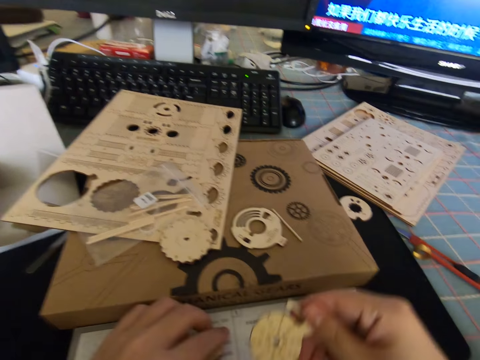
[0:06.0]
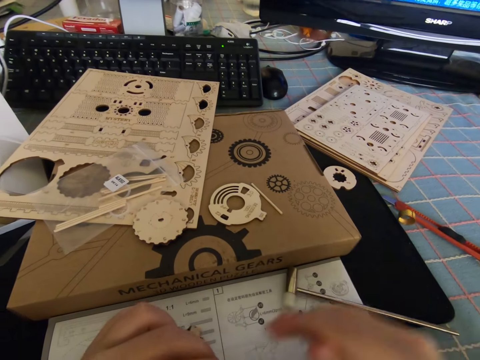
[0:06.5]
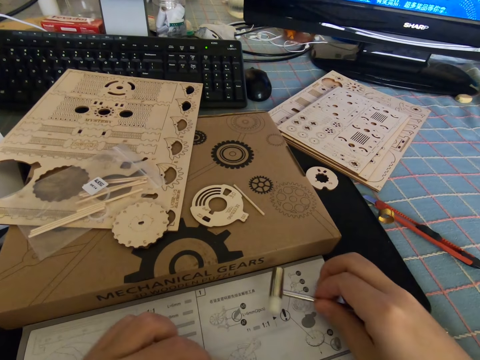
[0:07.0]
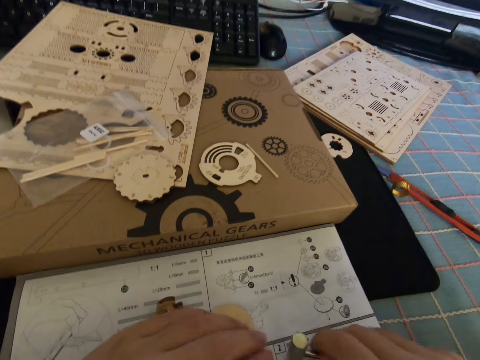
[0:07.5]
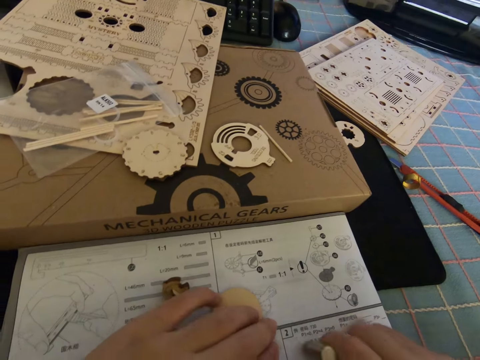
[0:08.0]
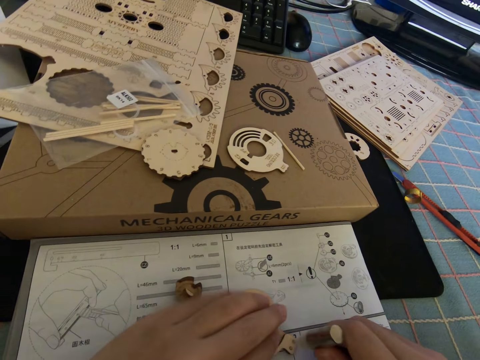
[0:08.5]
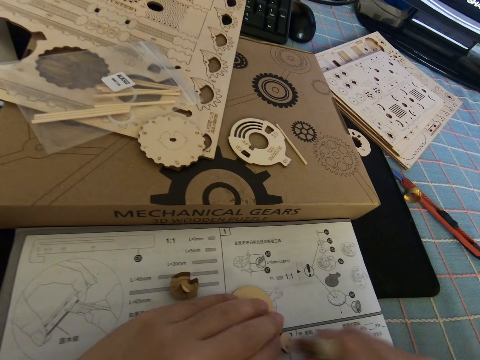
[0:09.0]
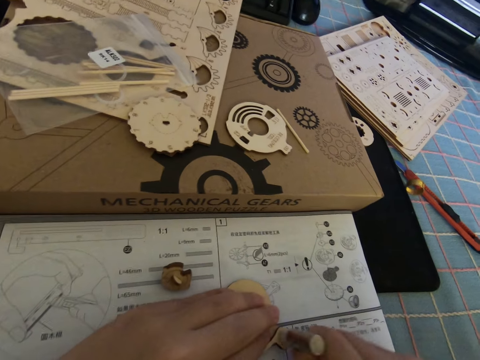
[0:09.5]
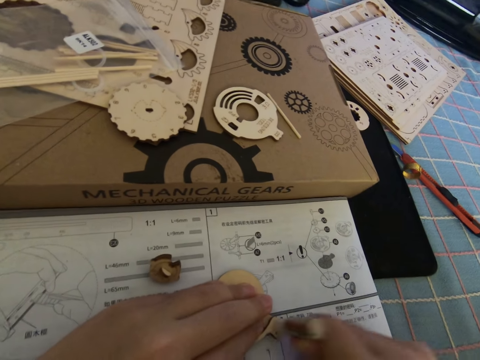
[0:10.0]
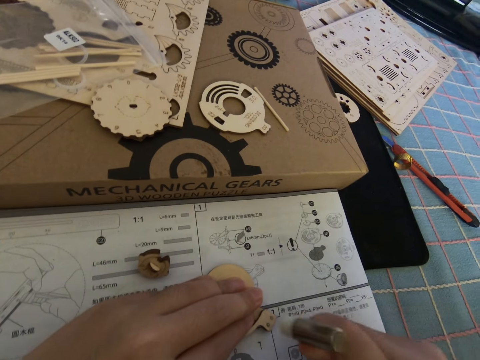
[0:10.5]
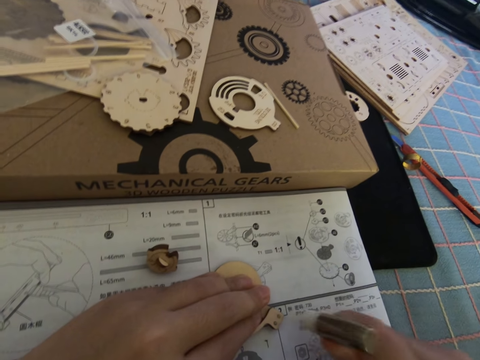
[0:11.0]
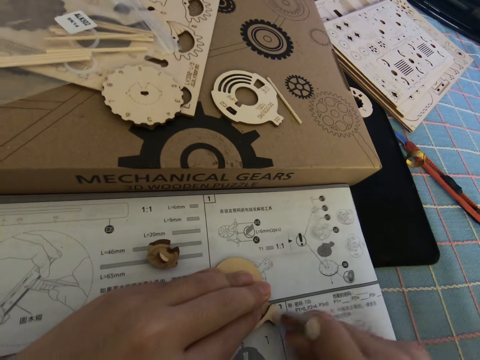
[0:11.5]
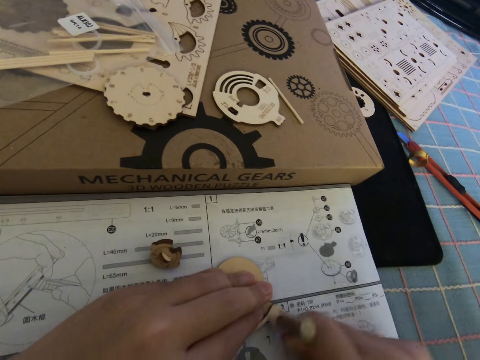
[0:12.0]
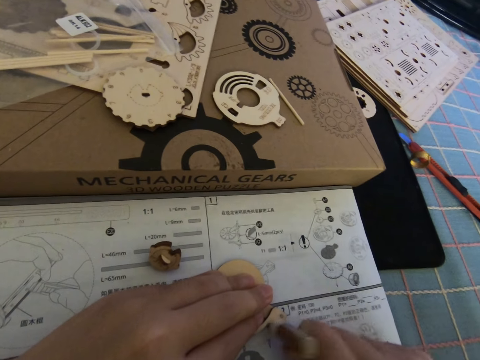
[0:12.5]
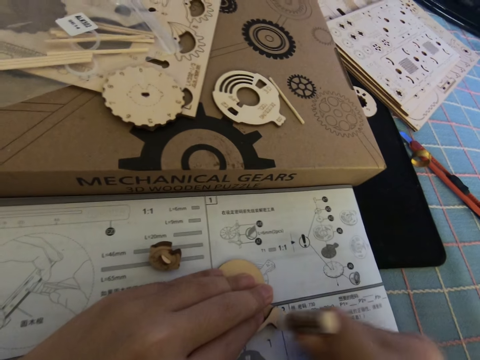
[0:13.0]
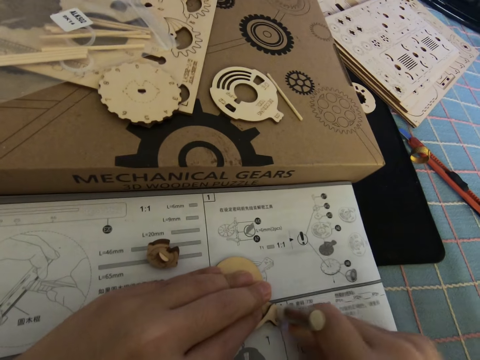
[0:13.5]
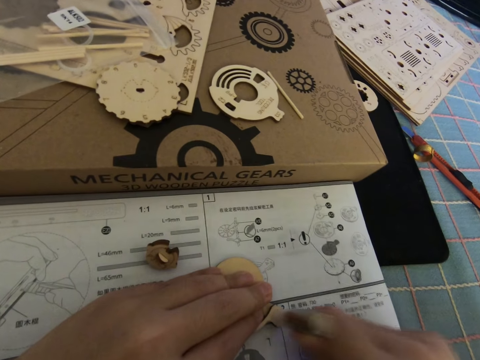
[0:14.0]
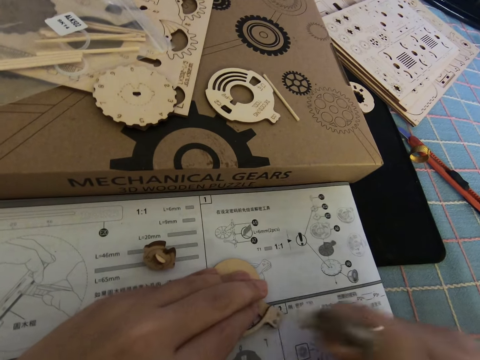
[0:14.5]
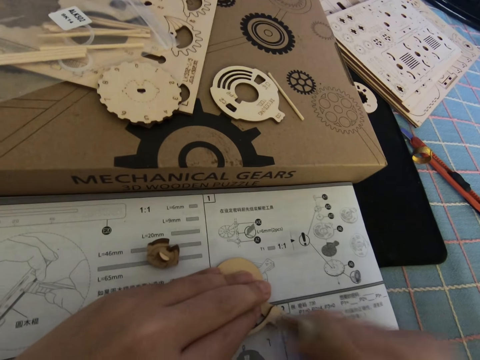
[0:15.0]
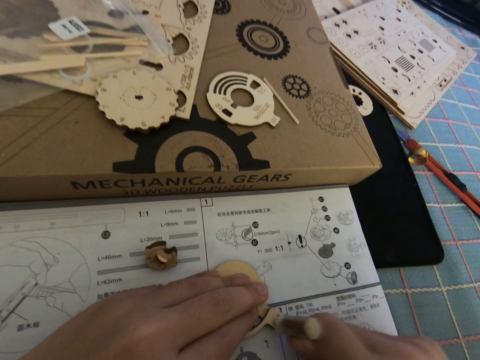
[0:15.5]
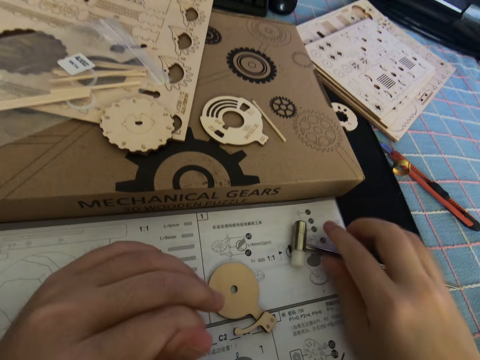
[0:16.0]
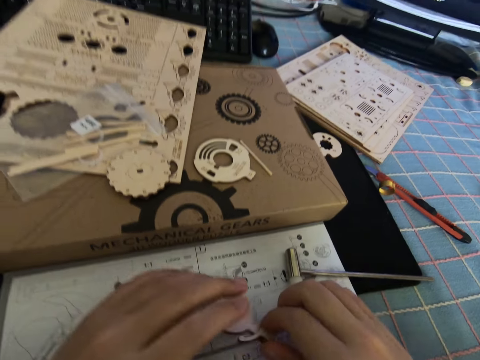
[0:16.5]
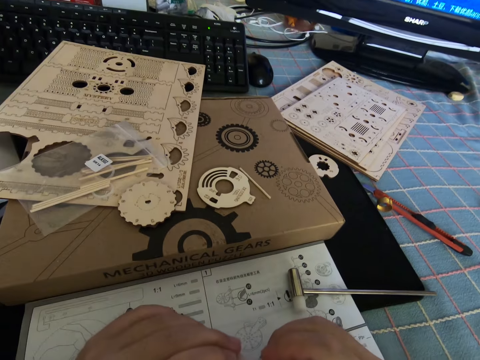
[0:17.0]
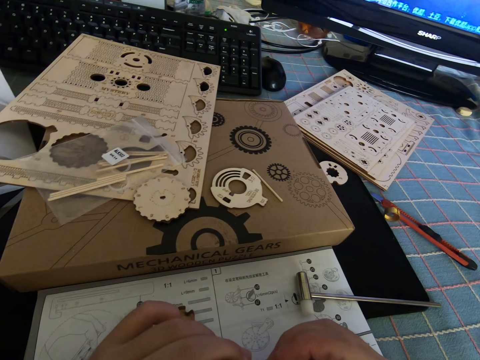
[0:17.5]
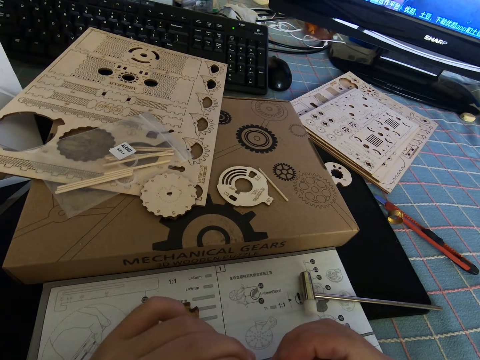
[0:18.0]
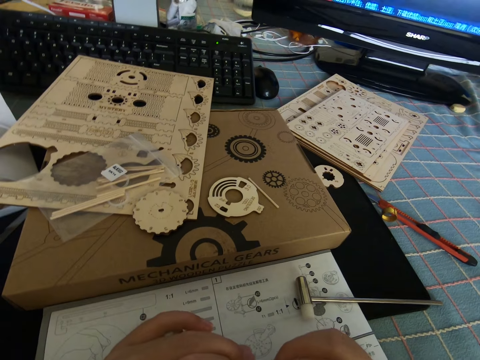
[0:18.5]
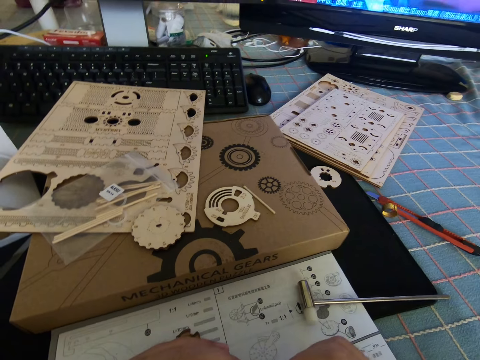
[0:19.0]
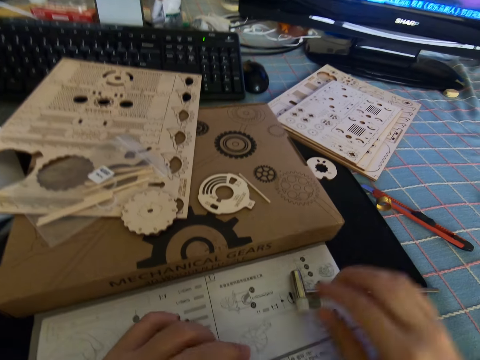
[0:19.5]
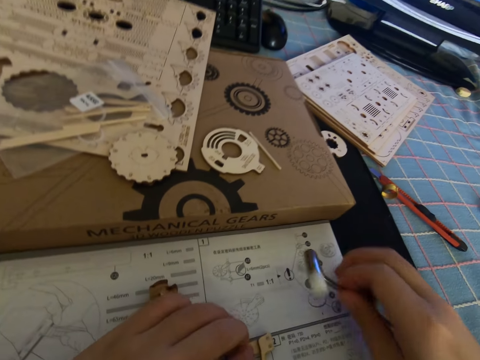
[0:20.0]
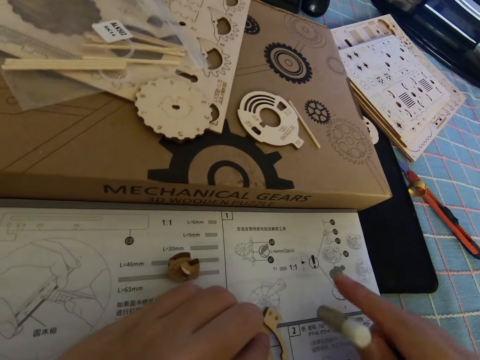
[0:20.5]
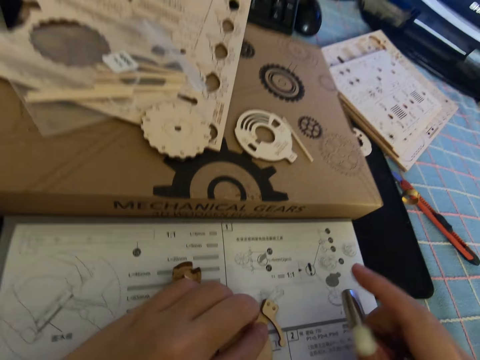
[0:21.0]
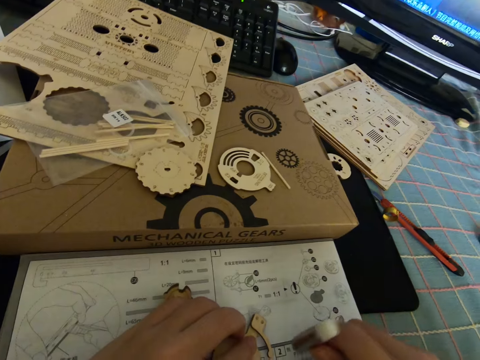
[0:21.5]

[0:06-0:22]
The camera wearer picks up a gear or cutout from the table with his right hand. He places the cutout on the manual. He picks up a screw or hammer from the table with his right hand. He hits the gear with the screw in his right hand. He drops the screw on the table with his right hand. He stares at the manual. He holds the gear with both hands. He picks up the screw from the table with his right hand.

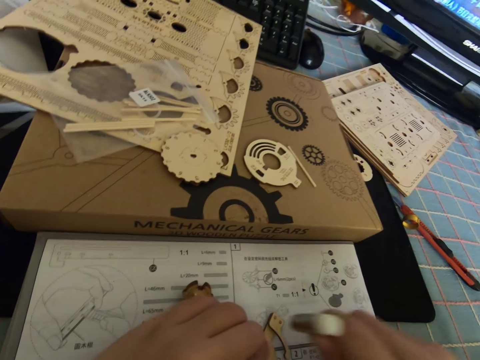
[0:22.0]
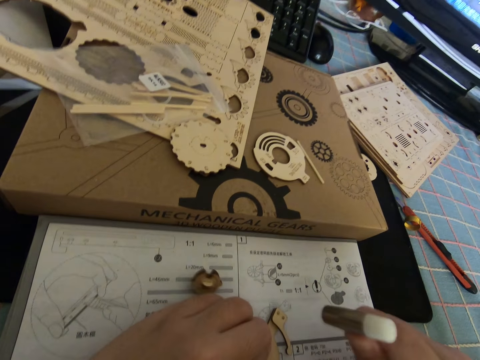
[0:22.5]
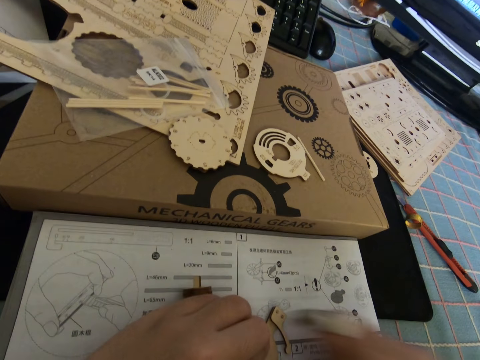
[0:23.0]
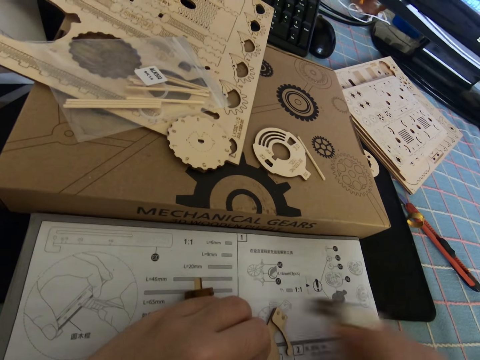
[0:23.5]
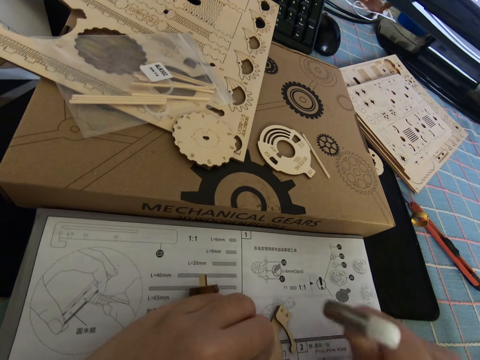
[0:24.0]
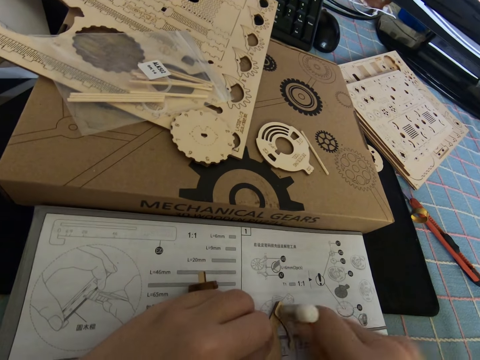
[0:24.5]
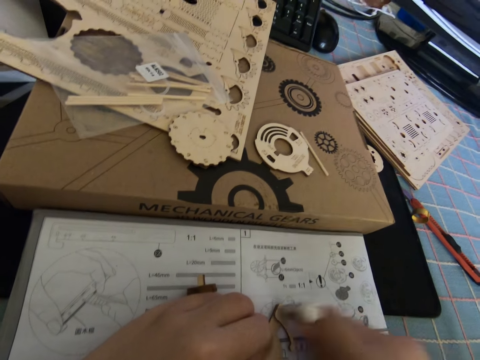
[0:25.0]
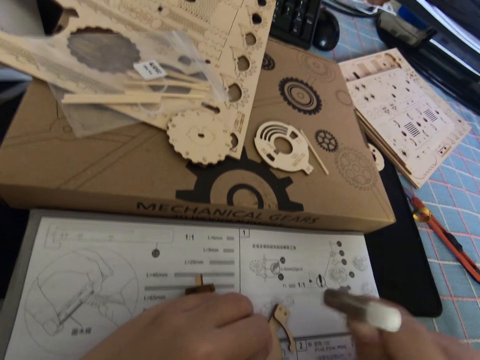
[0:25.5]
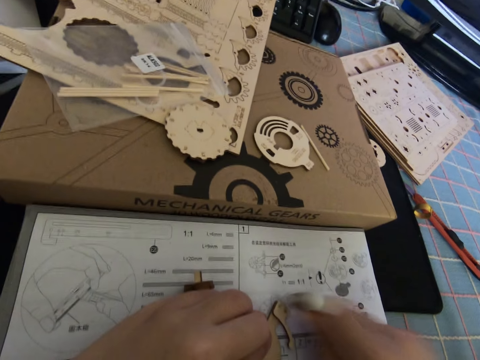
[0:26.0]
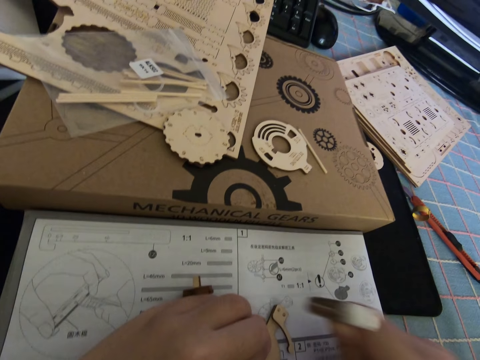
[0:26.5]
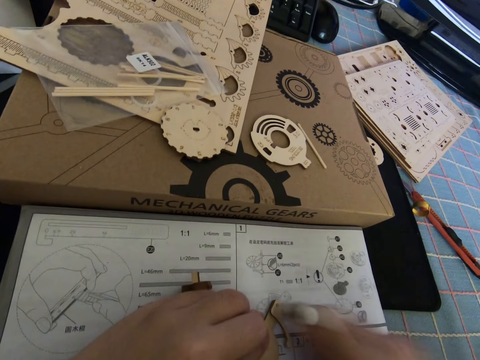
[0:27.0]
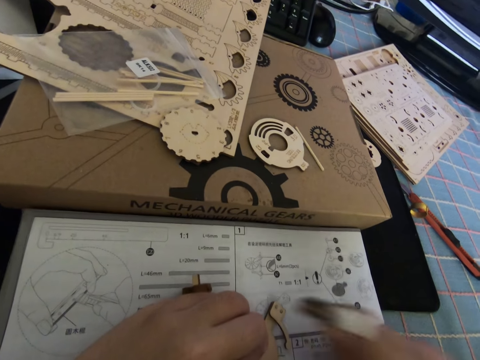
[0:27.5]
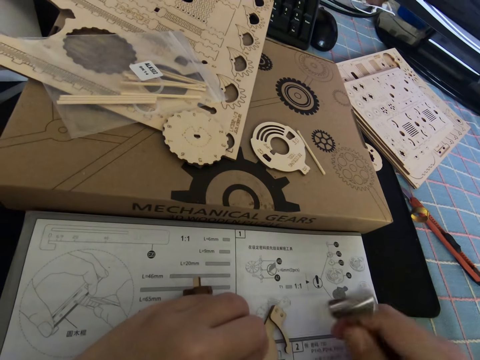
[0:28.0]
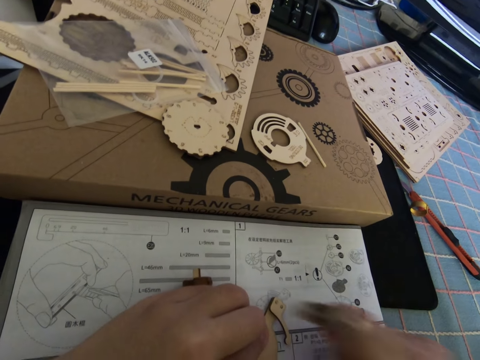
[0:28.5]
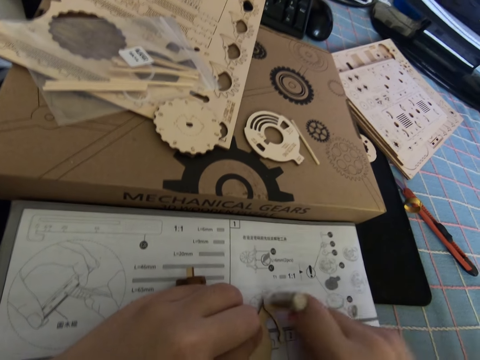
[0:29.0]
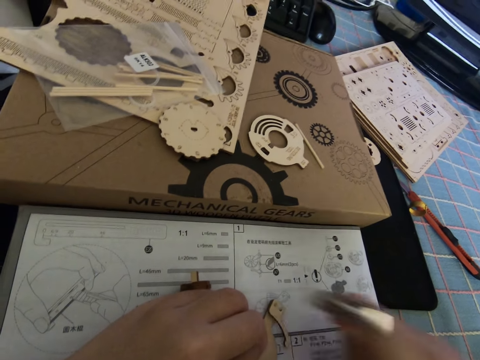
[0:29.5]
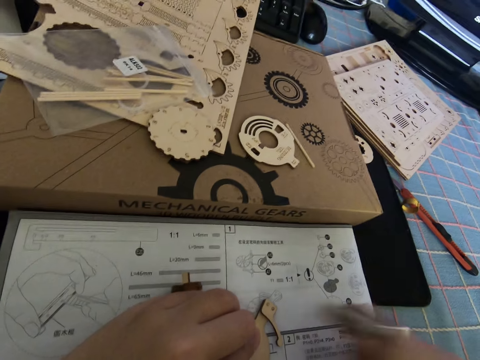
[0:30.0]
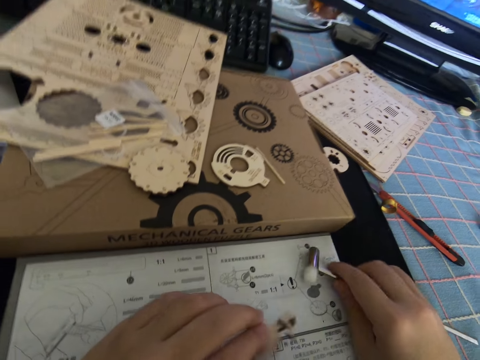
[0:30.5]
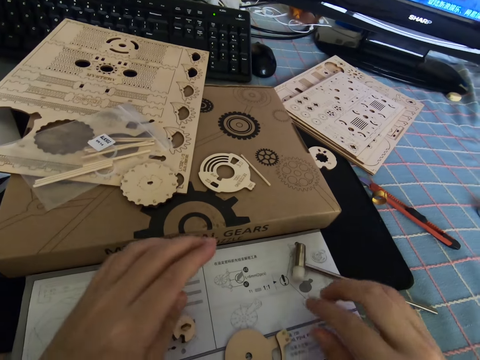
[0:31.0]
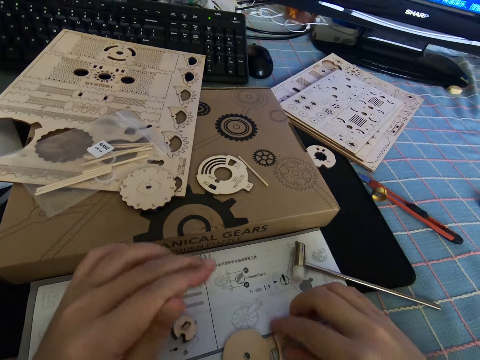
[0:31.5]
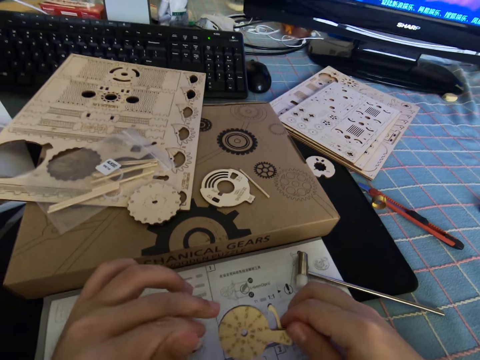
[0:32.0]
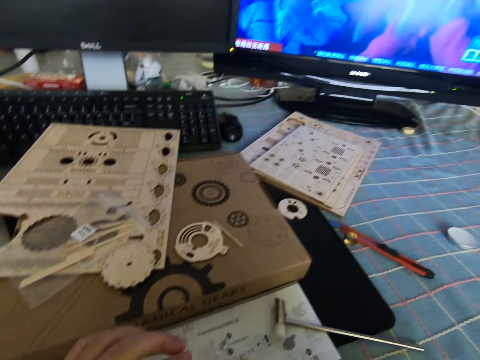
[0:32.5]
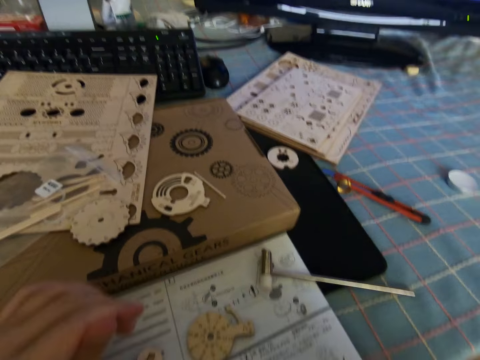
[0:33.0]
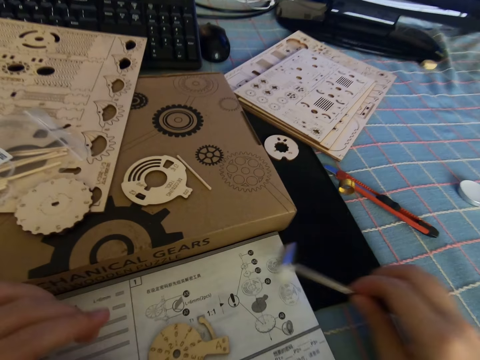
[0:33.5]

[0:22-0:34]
The camera wearer hits the gear or cutout part with the screw or hammer in his right hand. He drops the screw on the table with his right hand. He picks up the cutout piece. He throws the cutout piece on the manual. He moves the hammer away from the manual.
